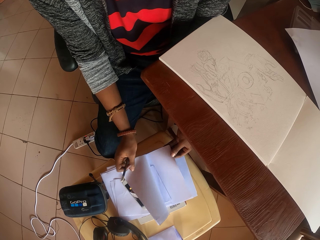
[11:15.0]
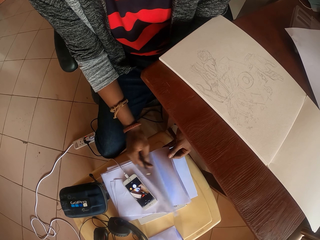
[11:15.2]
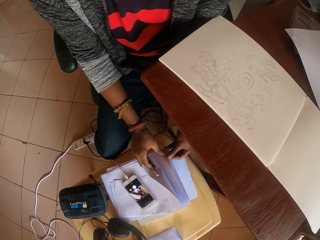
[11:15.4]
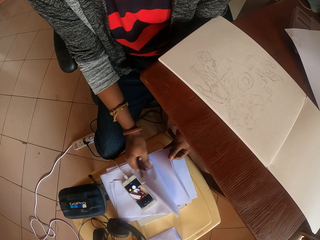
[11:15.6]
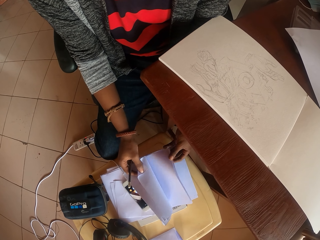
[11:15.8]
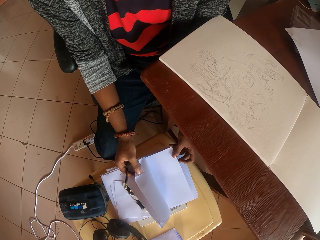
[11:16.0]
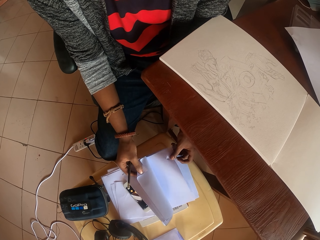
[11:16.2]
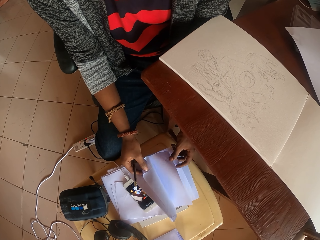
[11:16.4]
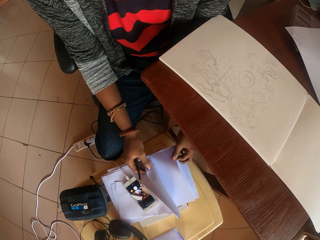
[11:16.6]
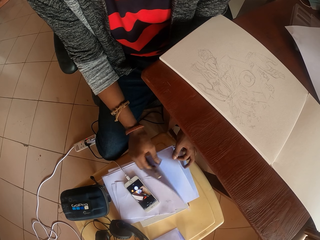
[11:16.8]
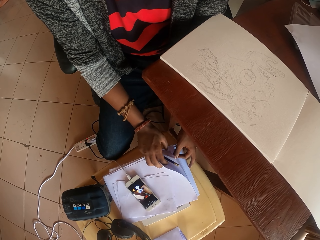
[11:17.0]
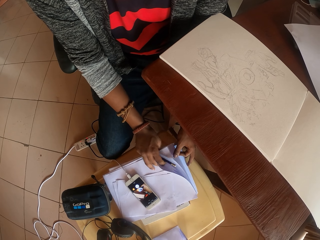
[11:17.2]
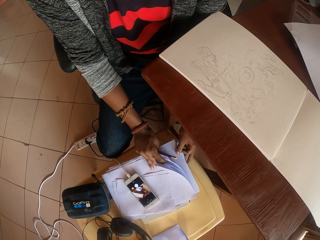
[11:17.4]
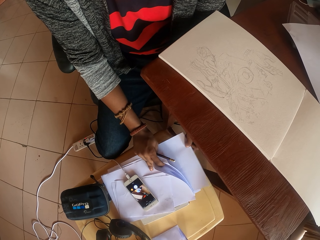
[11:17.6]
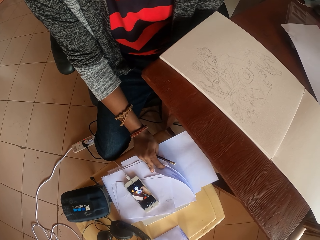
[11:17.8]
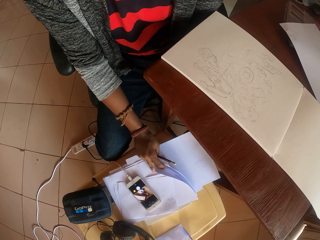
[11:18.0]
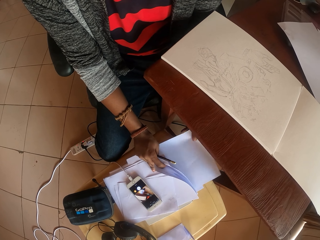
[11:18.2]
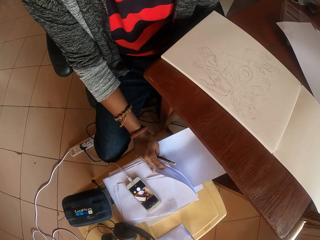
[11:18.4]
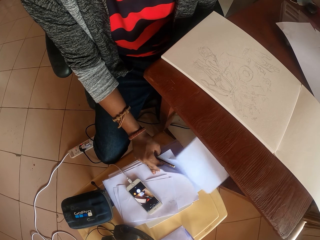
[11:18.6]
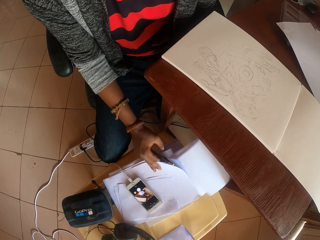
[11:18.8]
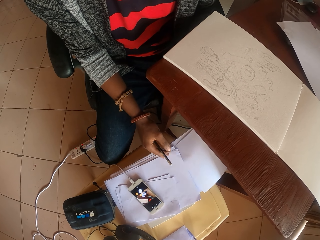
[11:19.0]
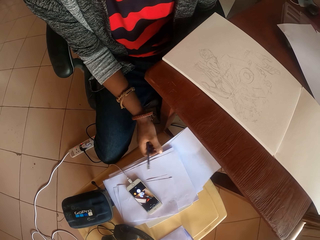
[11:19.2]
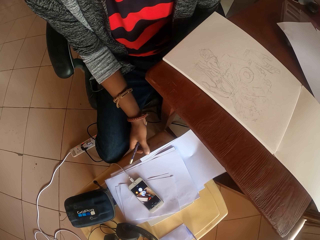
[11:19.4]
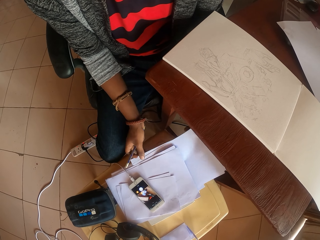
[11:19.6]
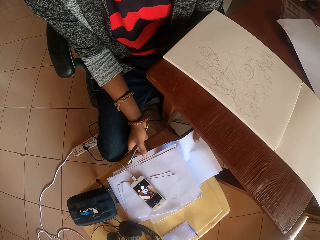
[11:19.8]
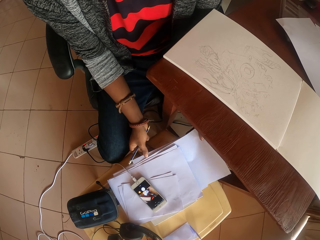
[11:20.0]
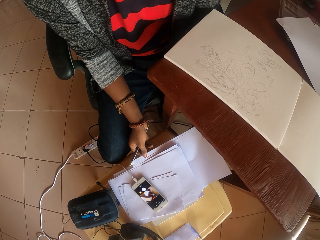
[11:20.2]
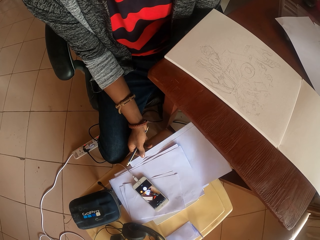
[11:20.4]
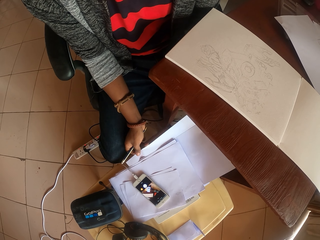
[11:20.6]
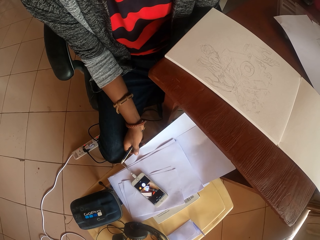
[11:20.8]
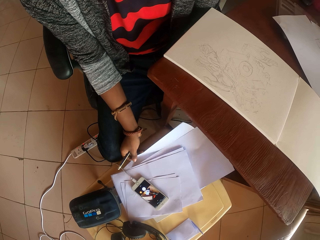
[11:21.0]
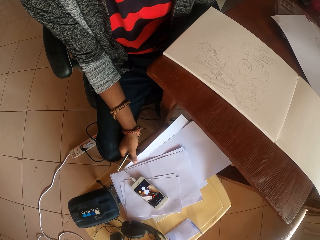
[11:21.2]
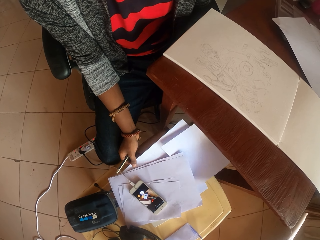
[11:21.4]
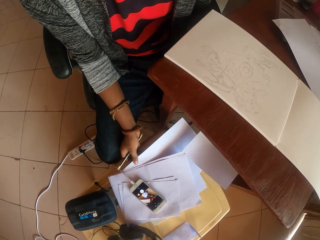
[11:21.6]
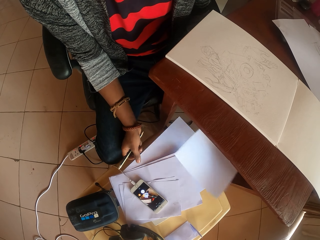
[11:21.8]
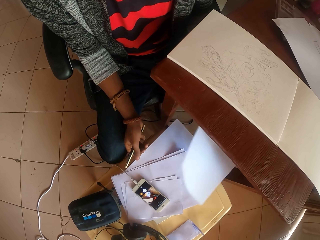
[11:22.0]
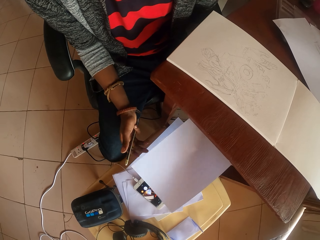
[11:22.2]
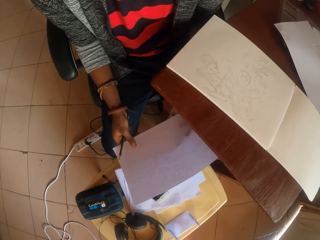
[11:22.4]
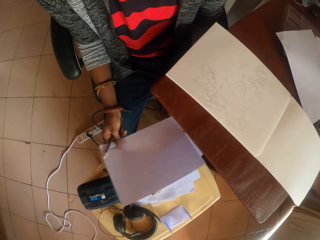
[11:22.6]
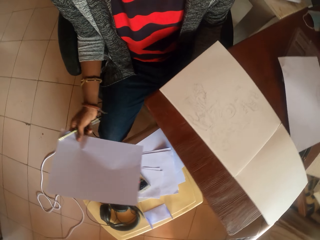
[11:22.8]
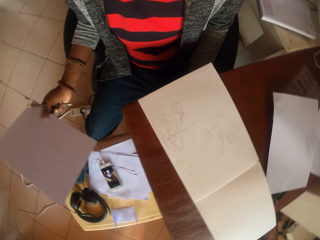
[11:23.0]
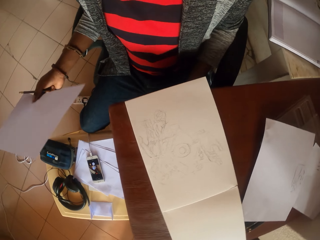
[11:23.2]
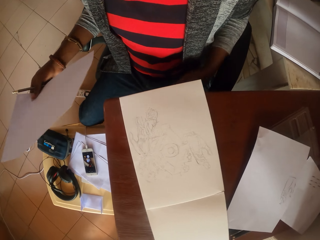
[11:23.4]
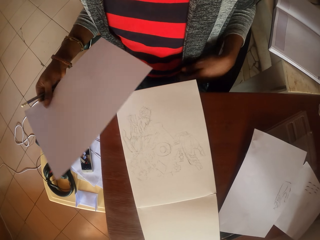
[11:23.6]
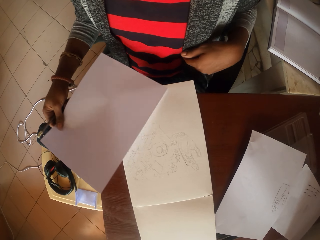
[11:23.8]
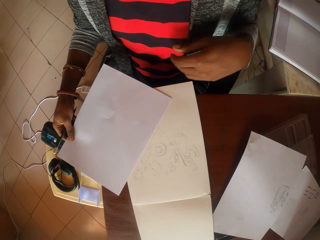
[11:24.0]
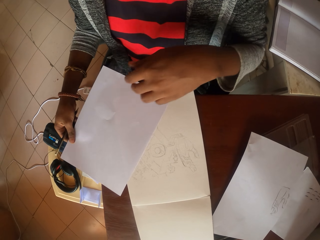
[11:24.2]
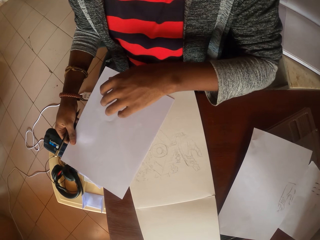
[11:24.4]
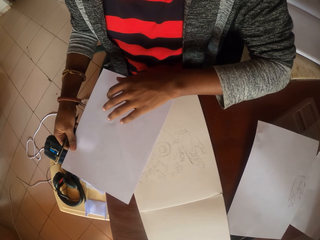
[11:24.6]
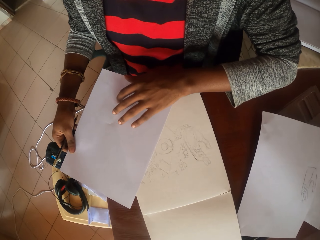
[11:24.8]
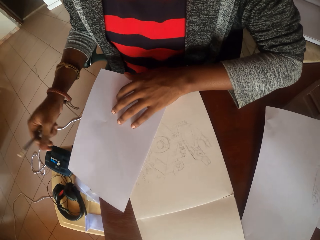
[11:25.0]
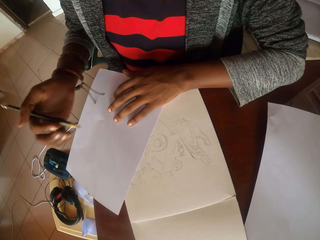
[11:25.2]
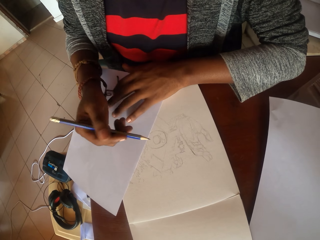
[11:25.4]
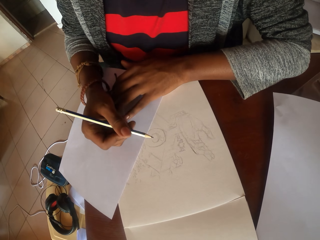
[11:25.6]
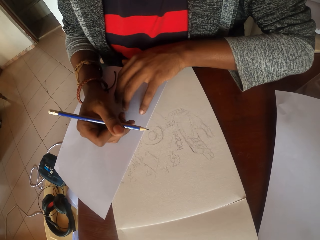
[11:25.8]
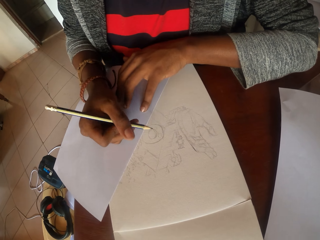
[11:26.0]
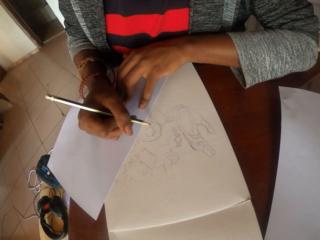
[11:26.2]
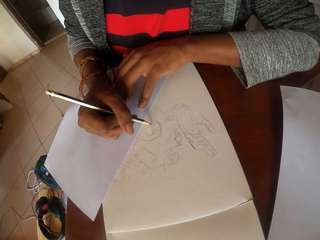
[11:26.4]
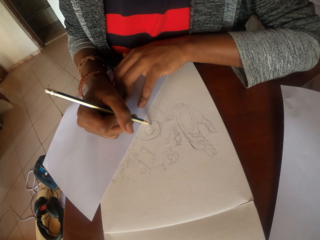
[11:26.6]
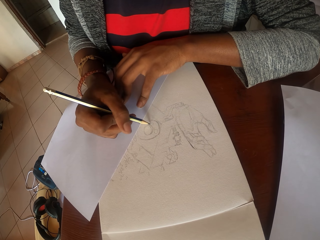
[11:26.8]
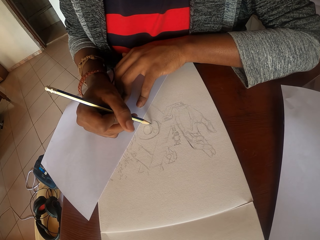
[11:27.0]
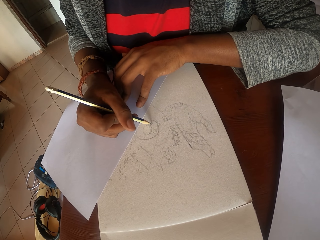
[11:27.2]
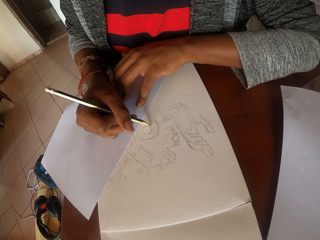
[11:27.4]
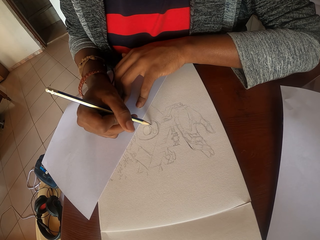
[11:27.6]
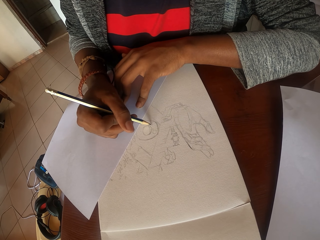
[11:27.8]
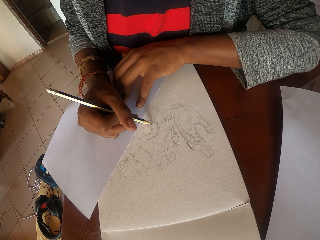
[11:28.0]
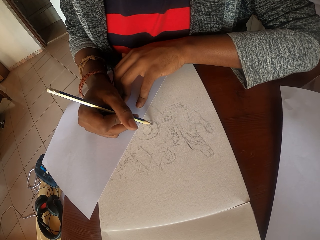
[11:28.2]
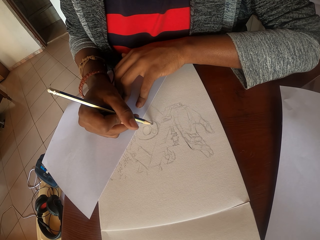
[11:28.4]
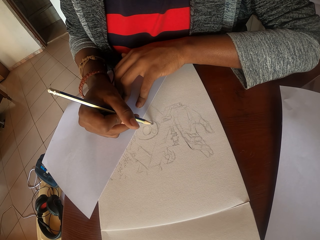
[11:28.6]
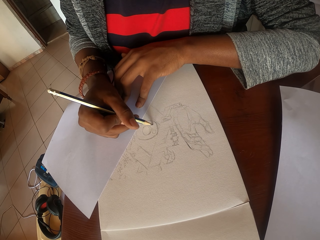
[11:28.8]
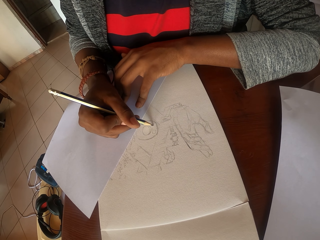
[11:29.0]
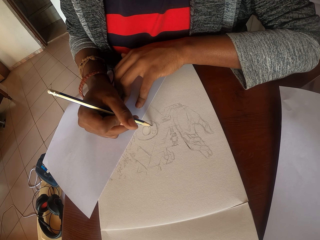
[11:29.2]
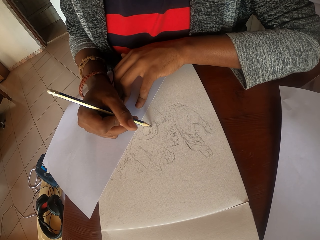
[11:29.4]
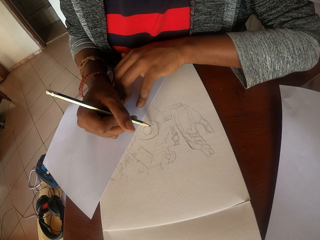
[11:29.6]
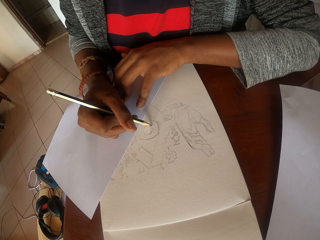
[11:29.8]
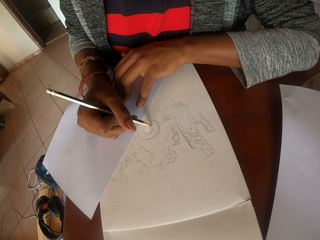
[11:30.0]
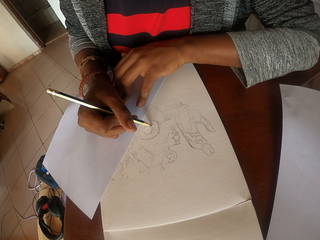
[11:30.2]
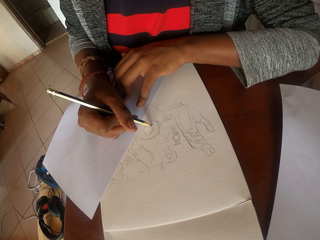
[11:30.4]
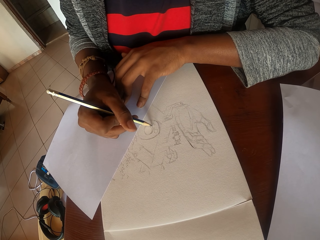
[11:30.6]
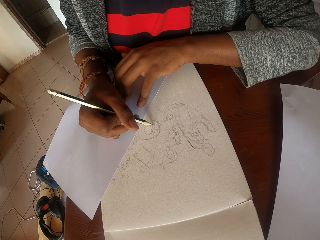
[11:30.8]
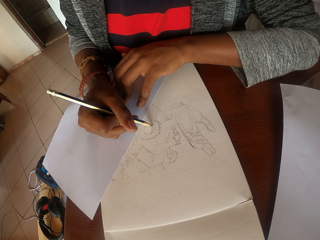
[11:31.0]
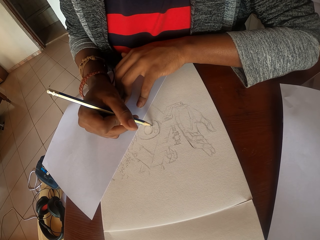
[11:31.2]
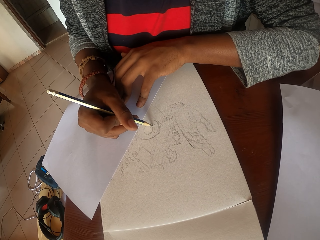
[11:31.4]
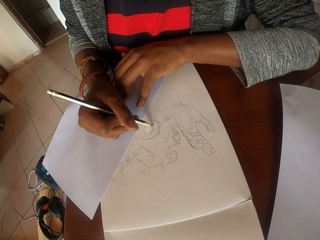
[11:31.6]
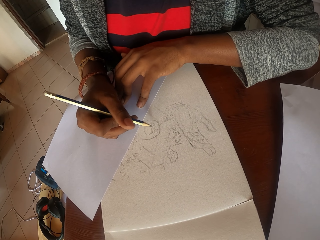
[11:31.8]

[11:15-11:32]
The camera wearer draws a piece of paper. They pick up the paper from the table. They put the paper on the drawing book. They draw a picture in the drawing book with a pencil.

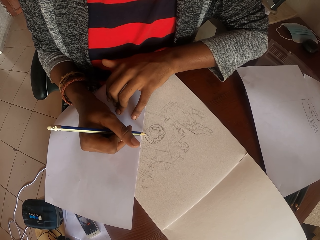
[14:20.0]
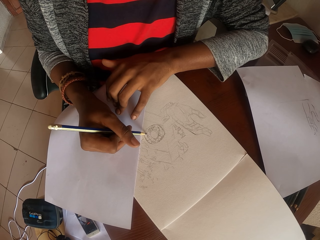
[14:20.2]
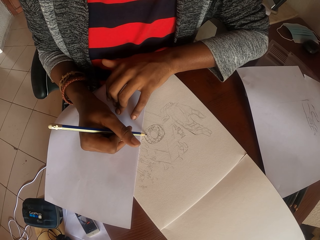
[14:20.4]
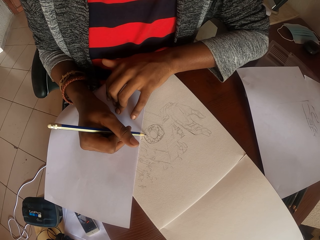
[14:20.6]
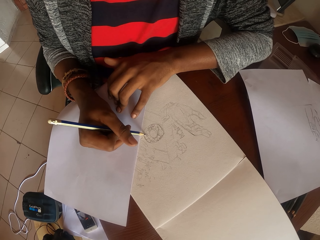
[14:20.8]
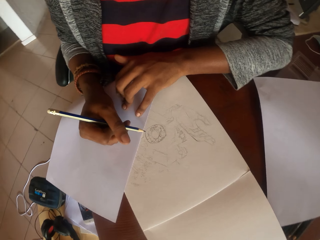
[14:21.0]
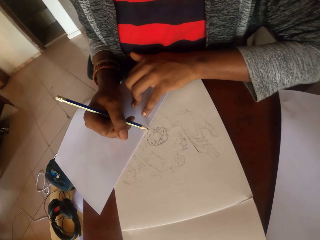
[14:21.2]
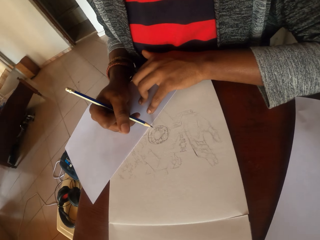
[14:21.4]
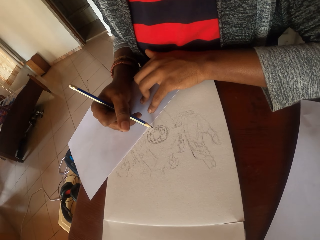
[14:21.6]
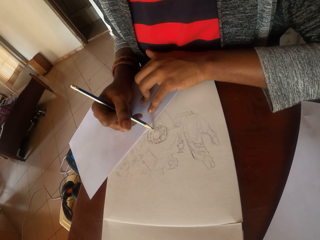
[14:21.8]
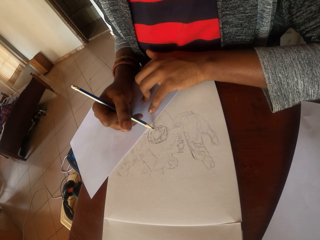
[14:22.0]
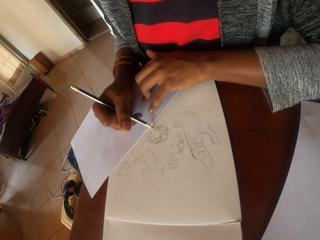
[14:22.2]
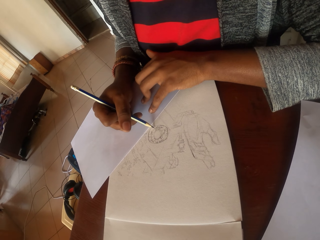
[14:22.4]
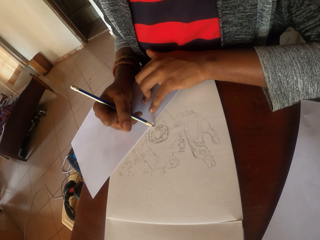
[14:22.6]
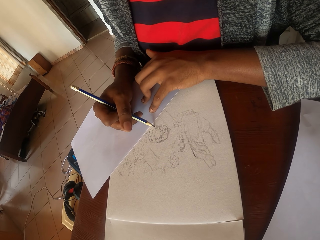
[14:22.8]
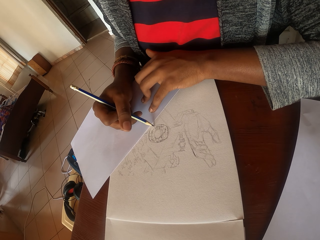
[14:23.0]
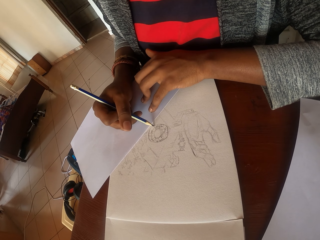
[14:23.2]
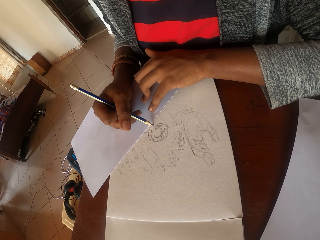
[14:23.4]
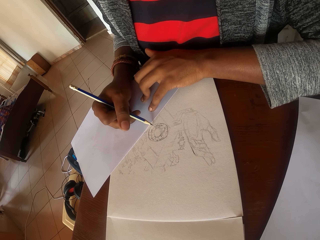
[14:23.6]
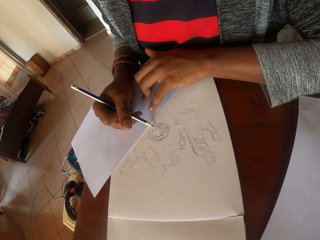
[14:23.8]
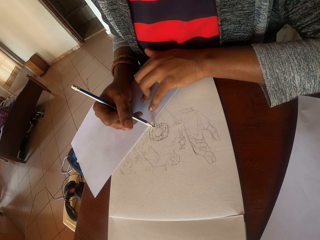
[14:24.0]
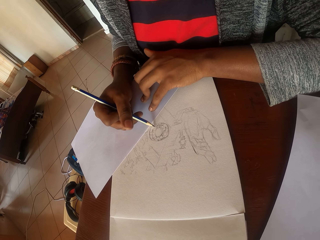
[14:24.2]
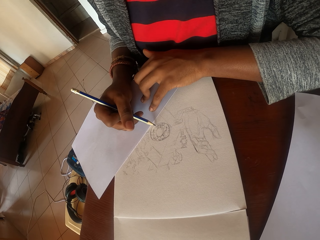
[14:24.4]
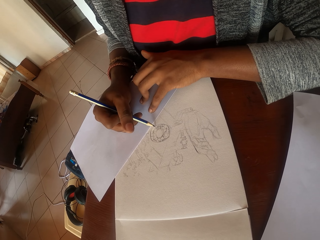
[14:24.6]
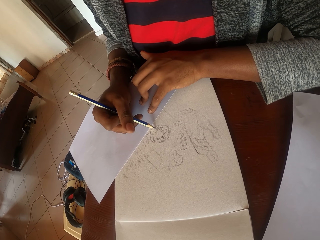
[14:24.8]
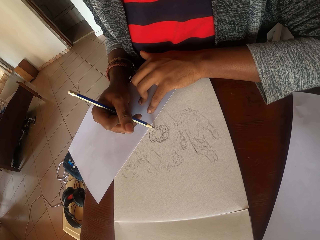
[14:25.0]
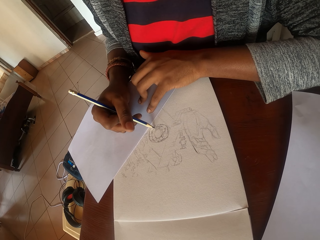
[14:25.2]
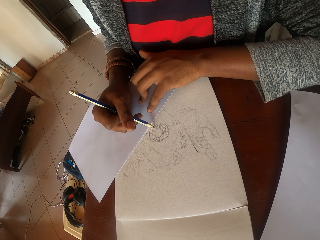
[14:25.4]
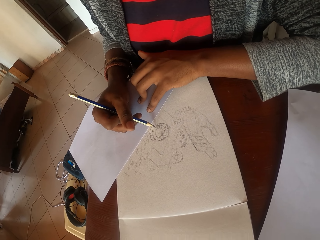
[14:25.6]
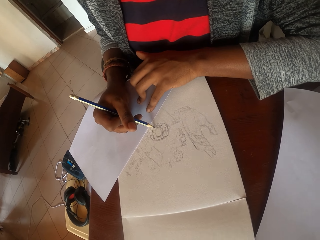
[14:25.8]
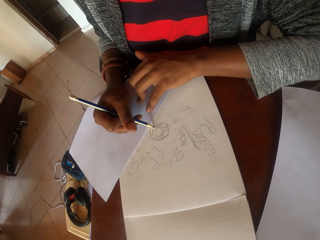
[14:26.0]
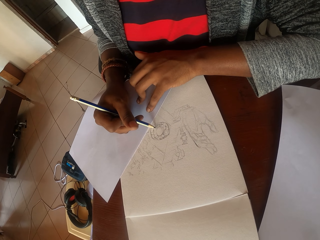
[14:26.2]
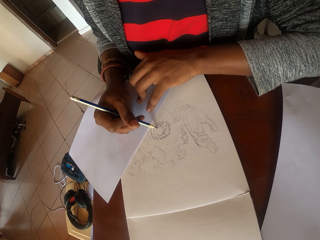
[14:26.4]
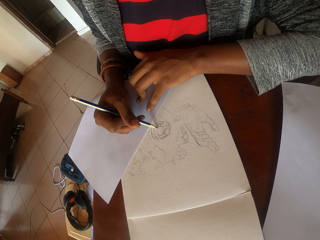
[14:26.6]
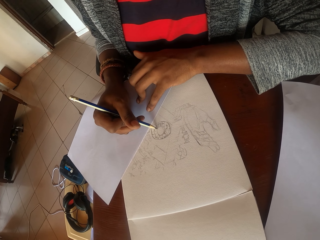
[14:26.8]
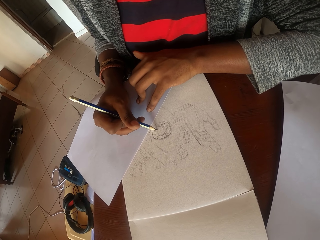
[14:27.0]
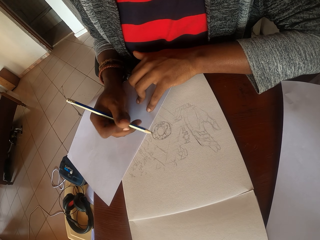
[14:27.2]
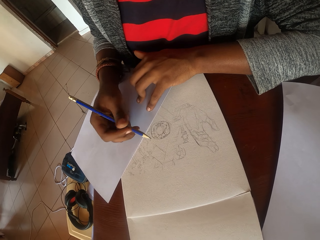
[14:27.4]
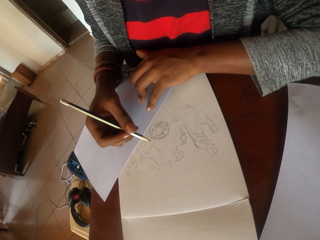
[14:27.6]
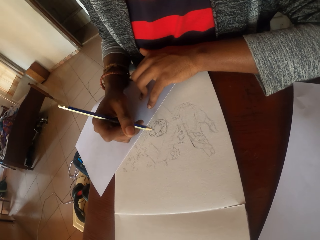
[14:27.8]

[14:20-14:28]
The camera wearer looks around. They draw in a plain book with a pencil.
